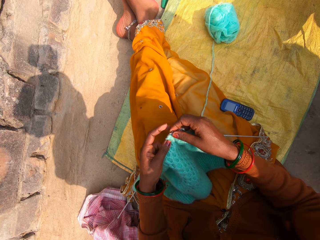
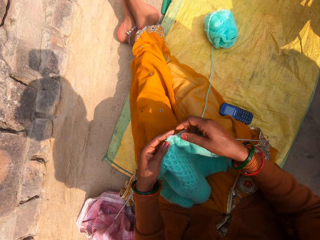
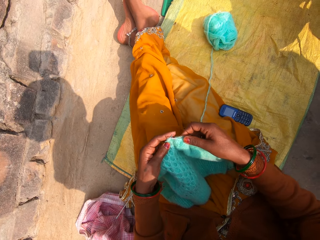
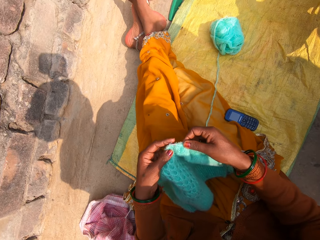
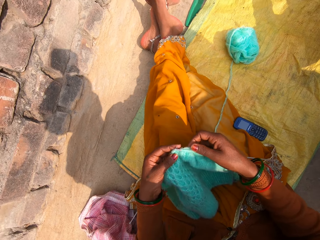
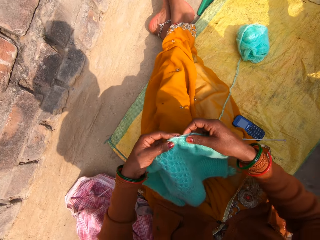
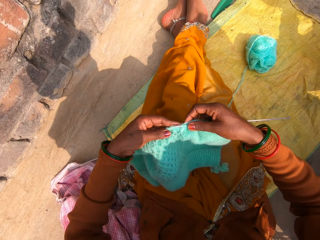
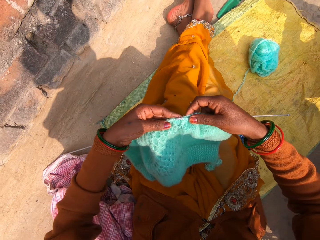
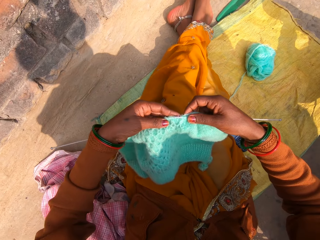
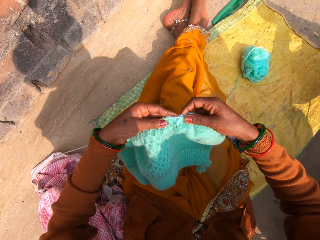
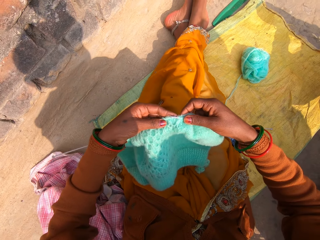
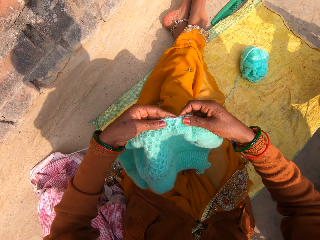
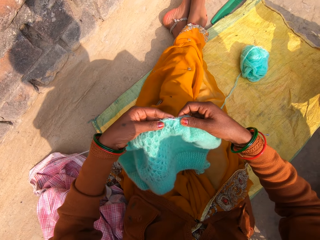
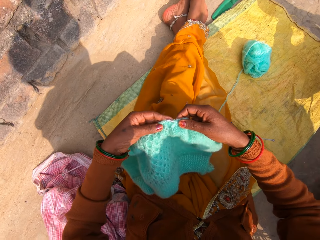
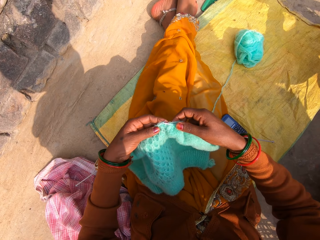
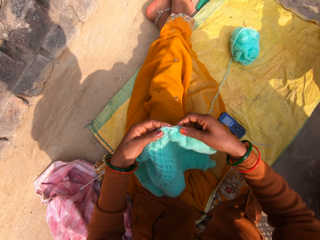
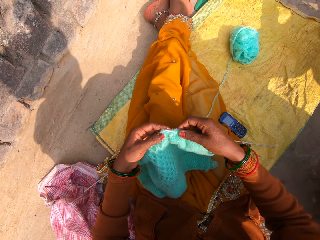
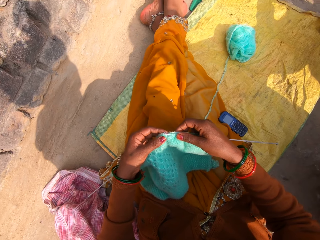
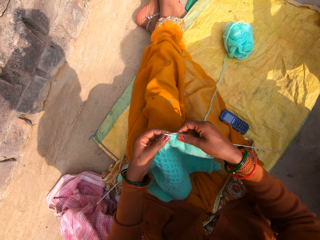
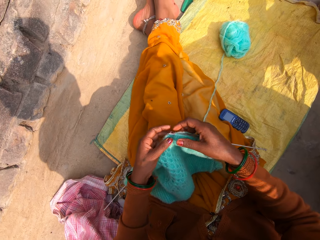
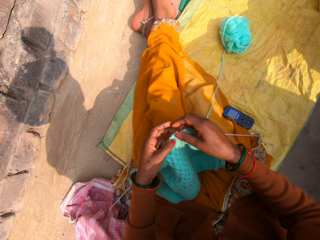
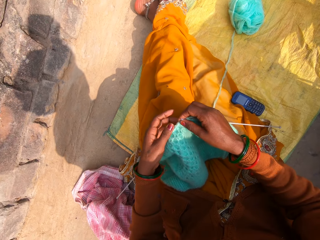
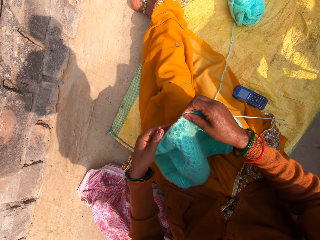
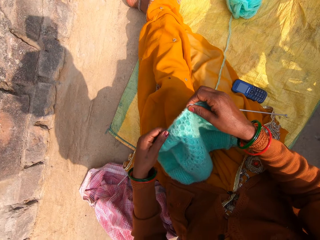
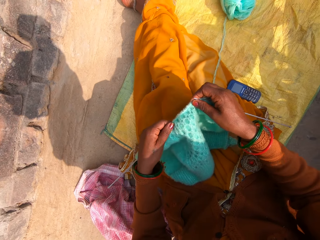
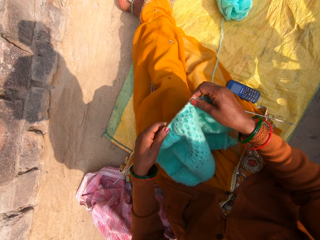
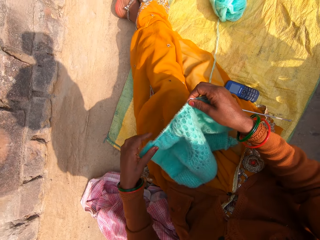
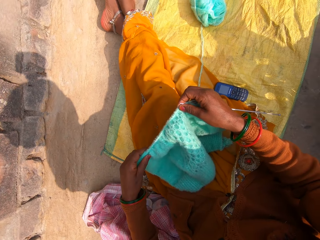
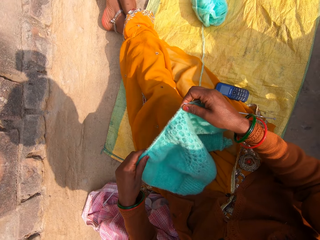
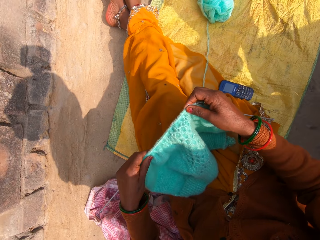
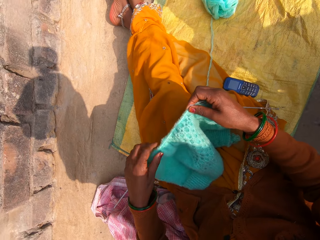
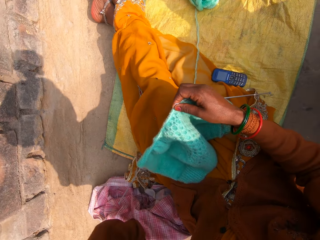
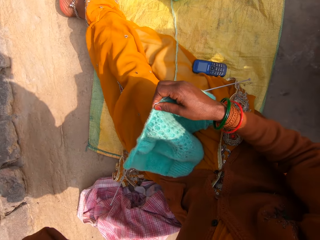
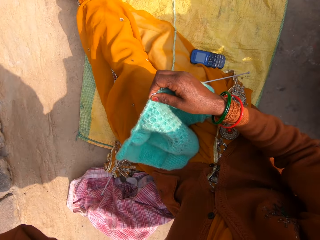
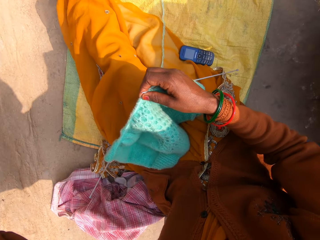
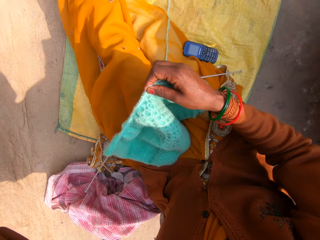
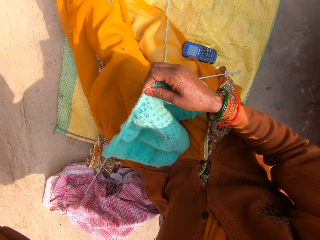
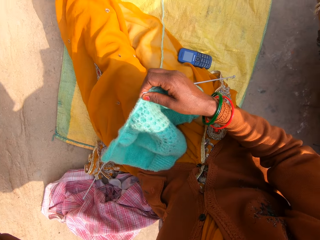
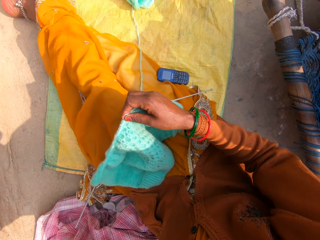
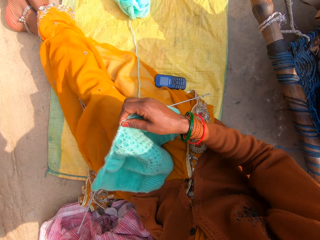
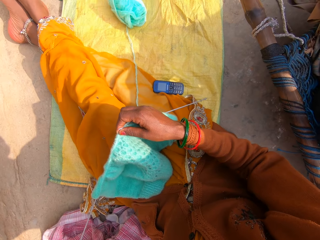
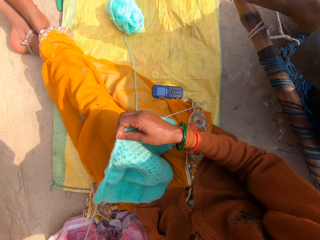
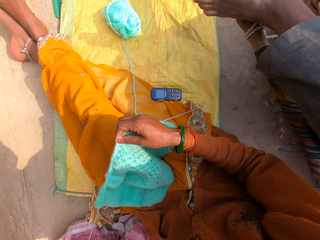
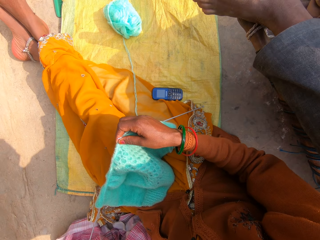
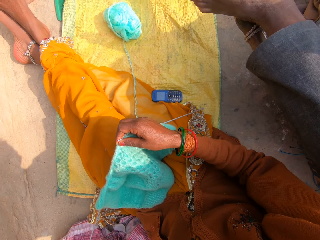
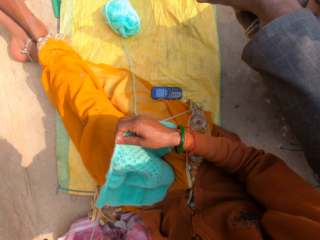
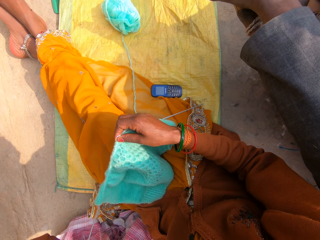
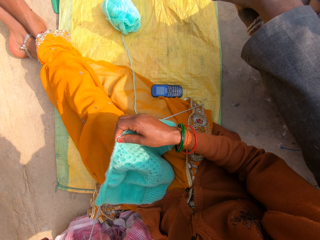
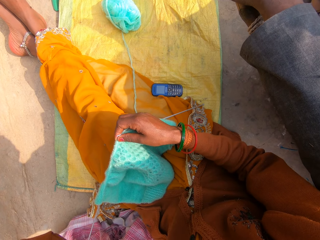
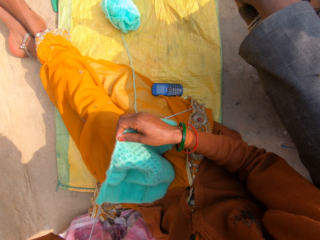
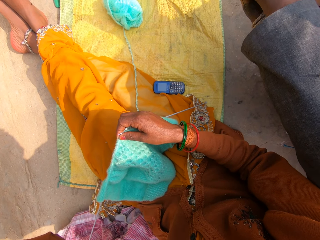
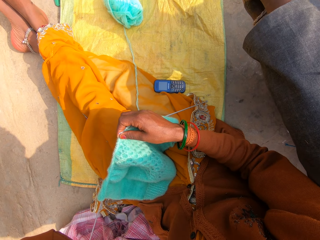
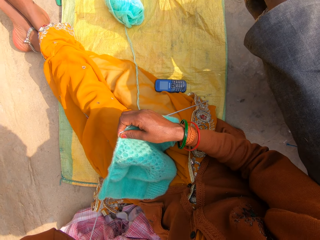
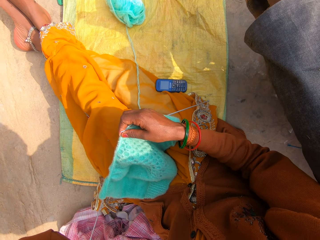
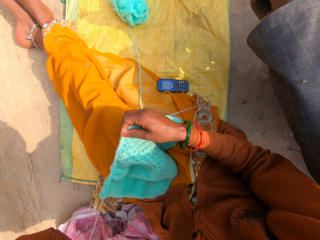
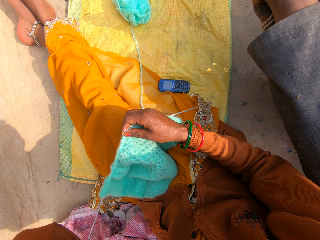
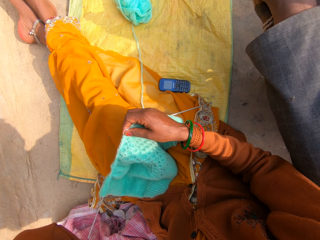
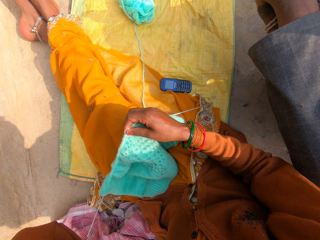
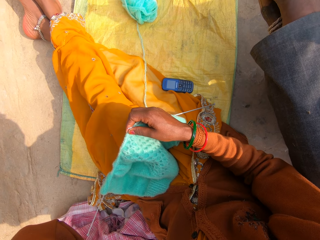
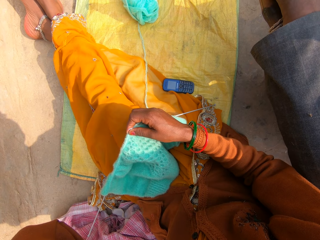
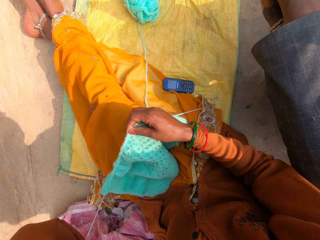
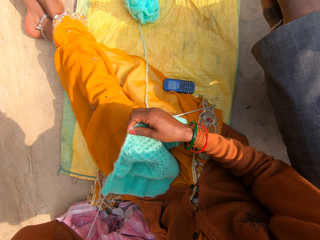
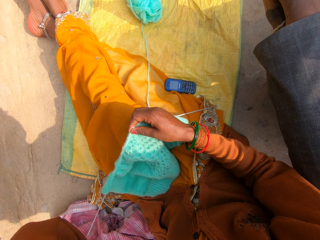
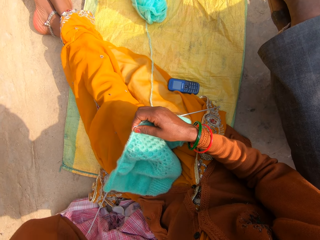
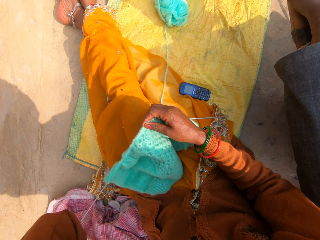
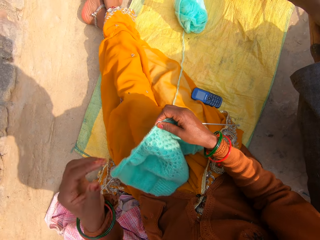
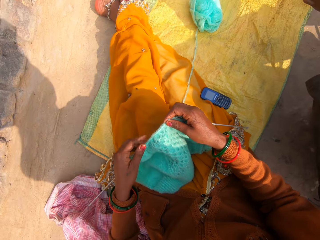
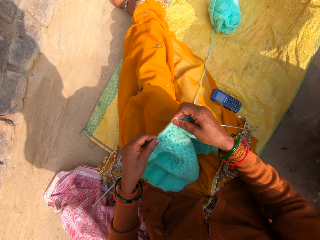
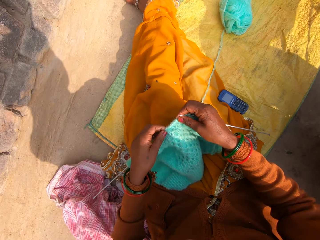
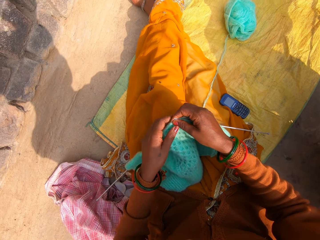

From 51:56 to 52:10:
A man talks to the camera wearer. The camera wearer talks to the man. The man talks to the camera wearer. The camera wearer talks to the man. She touches her face with her left hand. The man talks to the camera wearer.

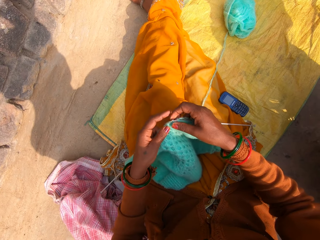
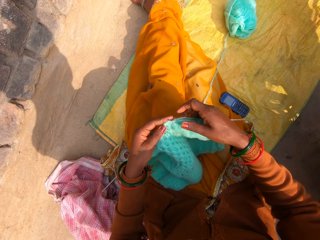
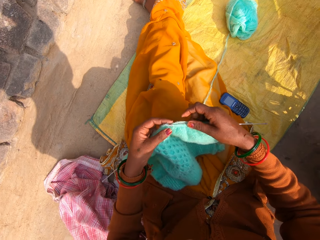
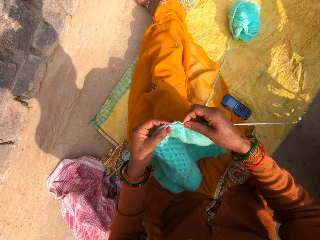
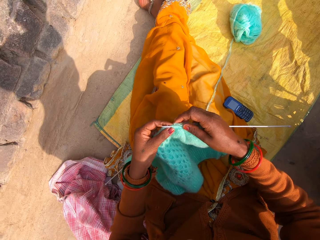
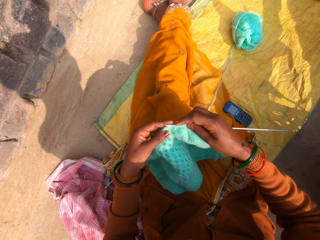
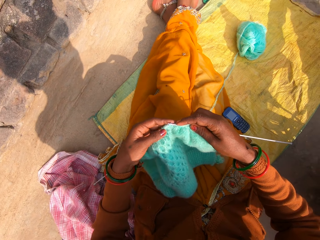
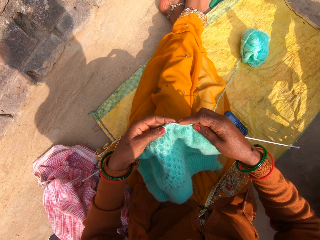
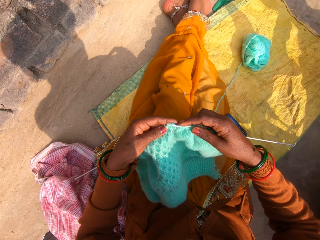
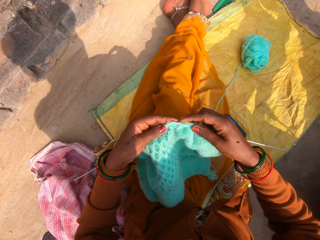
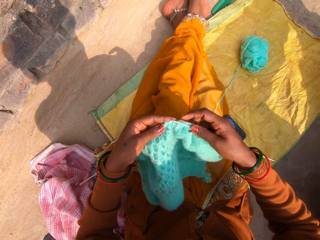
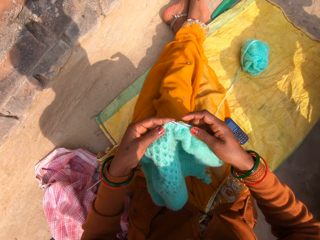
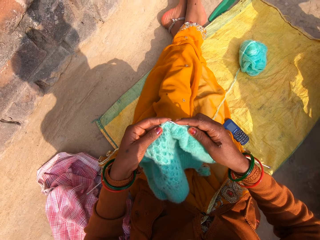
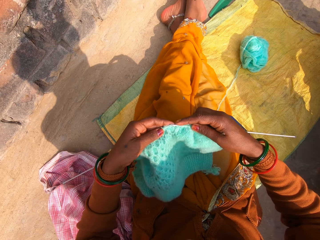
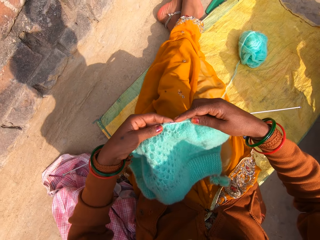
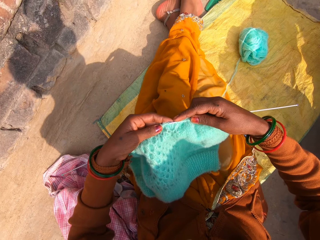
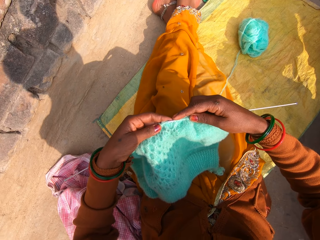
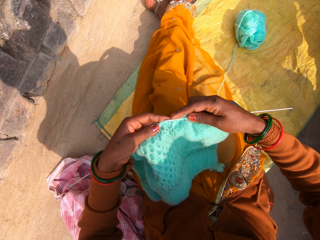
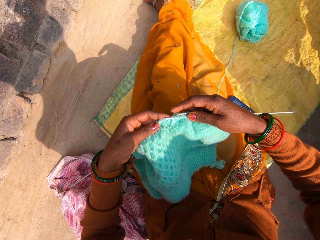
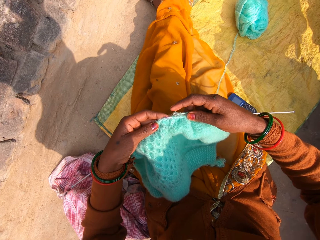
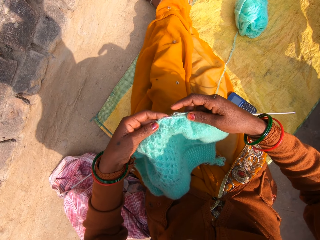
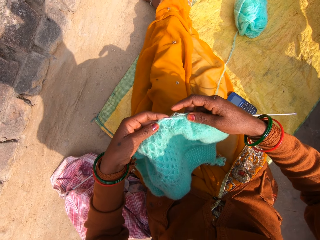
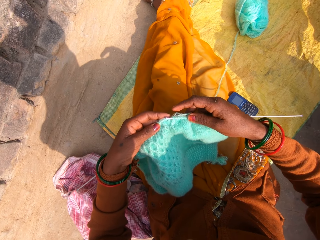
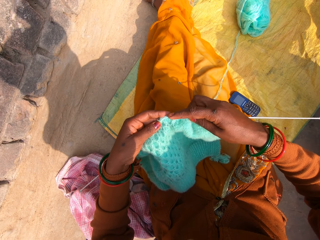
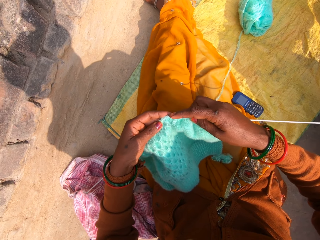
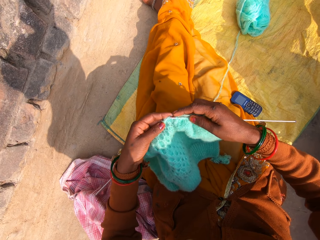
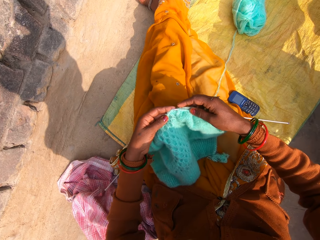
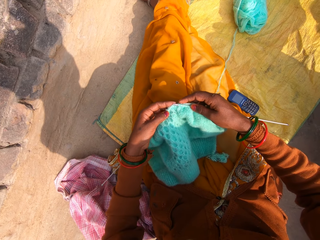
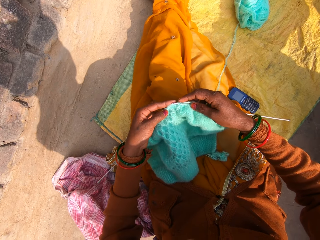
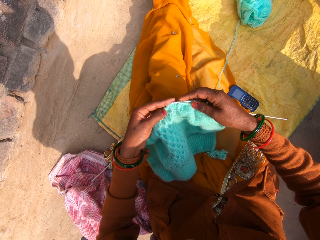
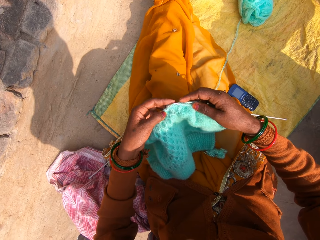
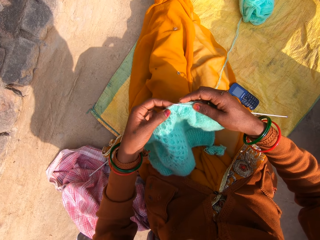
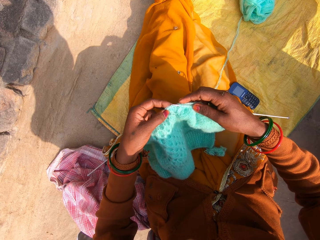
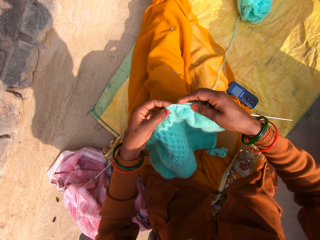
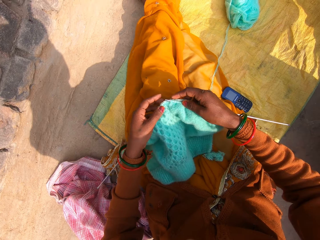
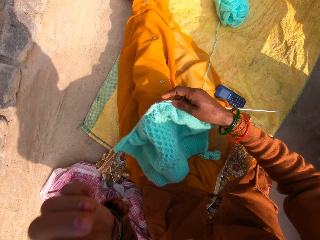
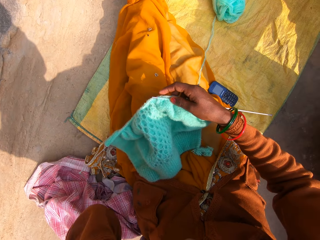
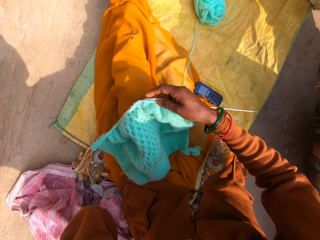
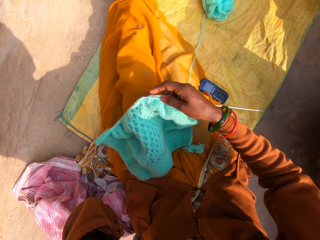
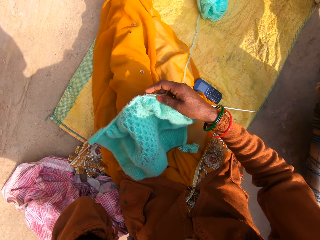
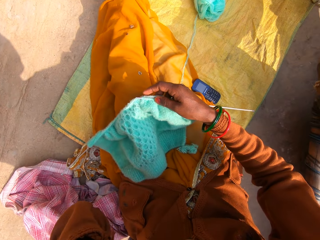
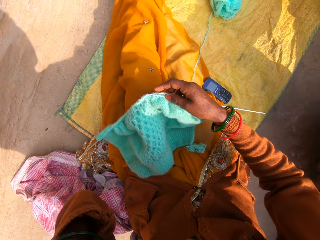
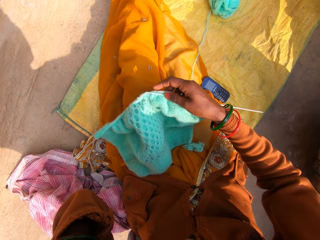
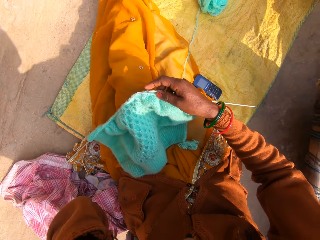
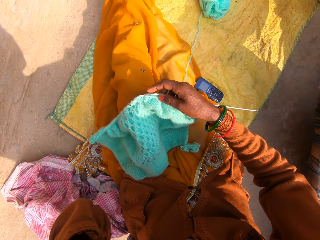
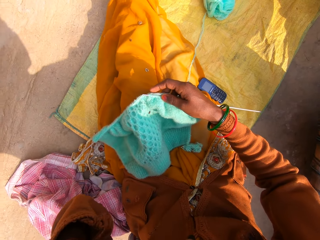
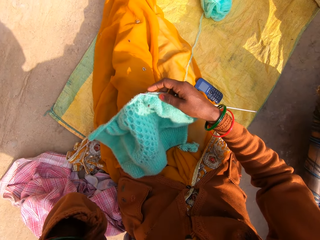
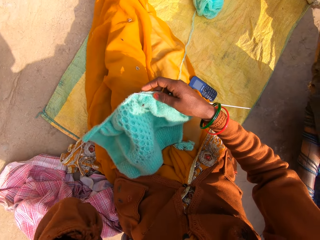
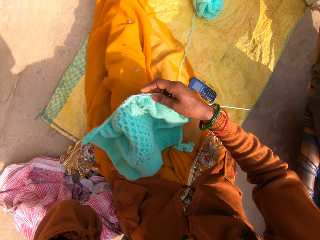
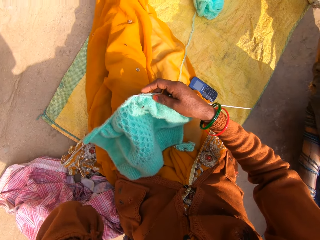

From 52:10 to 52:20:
The camera wearer knits the yarn in her hands with the knitting needles. She looks at the knitted garment. She talks to a man. The man talks to the camera wearer. The camera wearer places the yarn fabric on her lap. She checks the yarn fabric in her hands. She places the yarn fabric on her lap. She scratches her nose with her left hand. She digs her ear with her finger.
